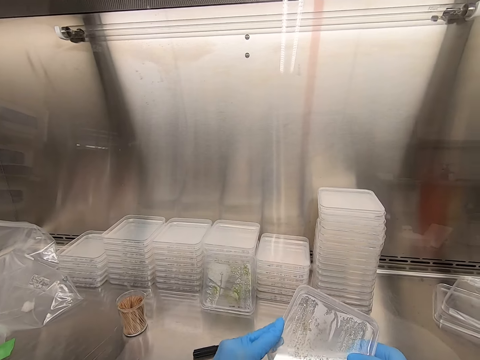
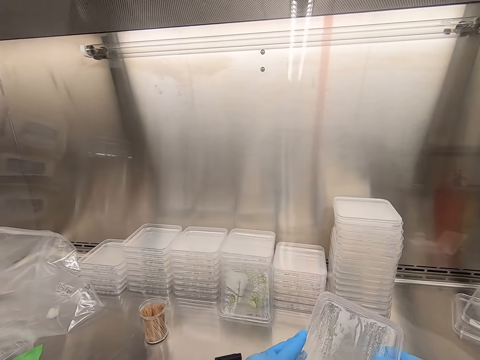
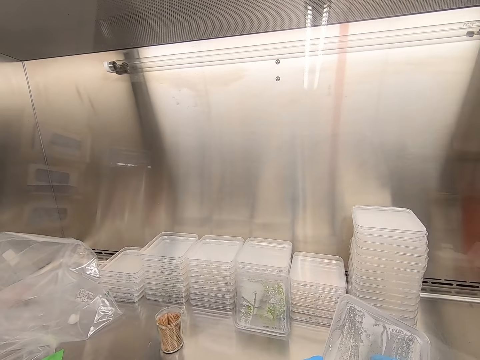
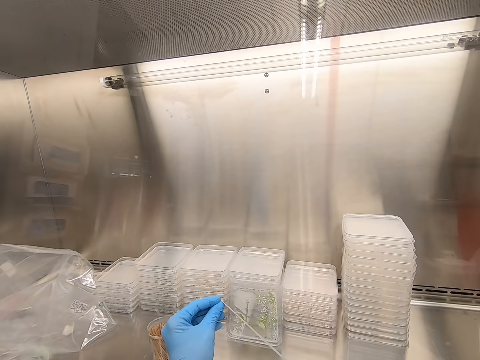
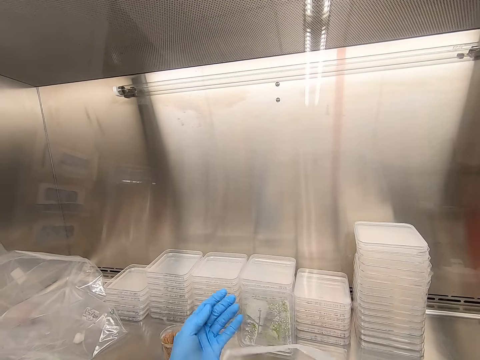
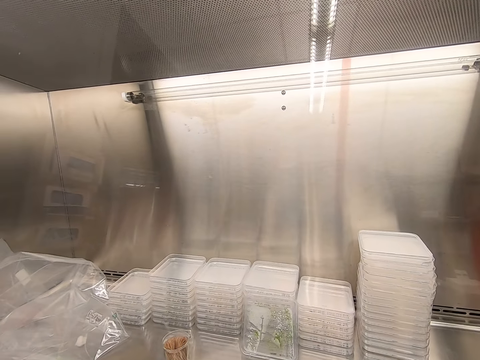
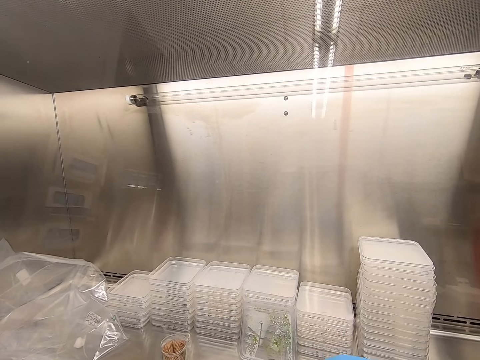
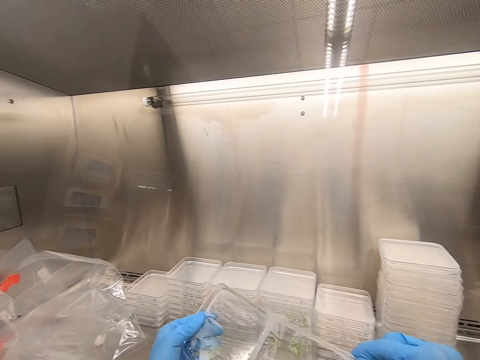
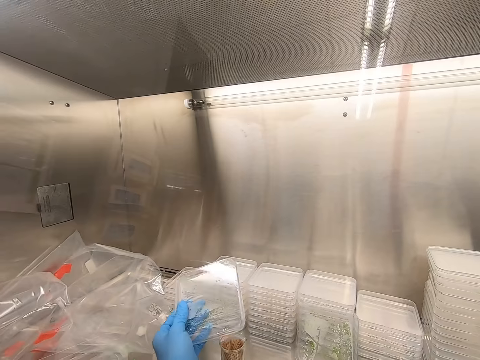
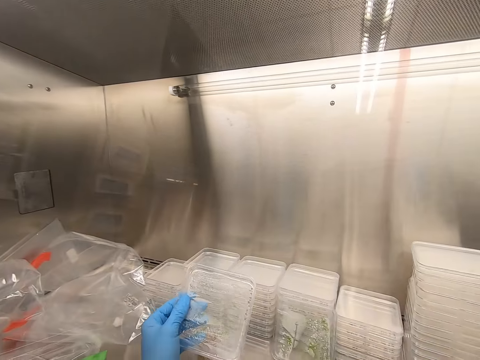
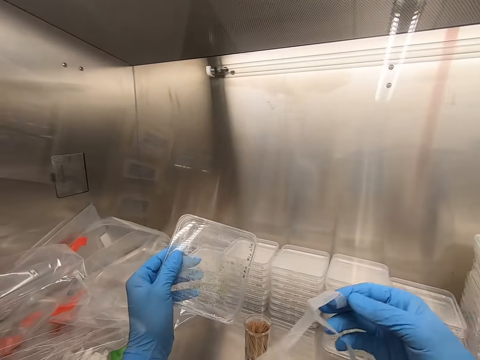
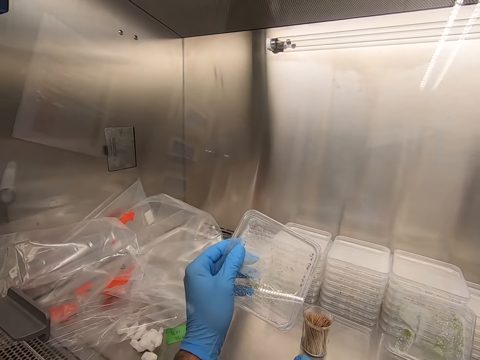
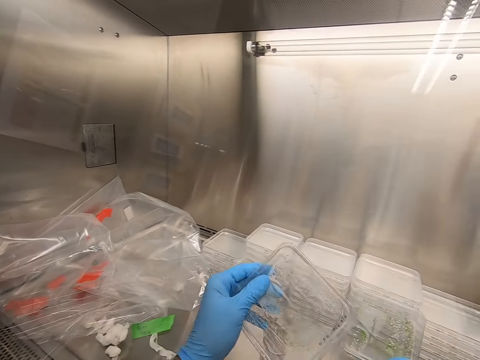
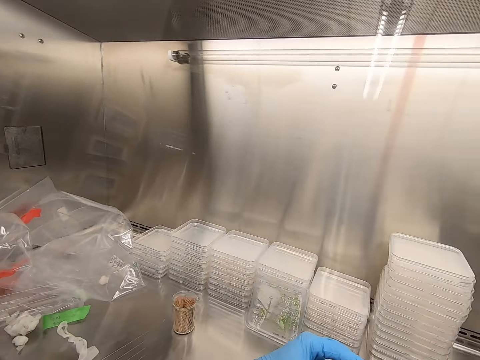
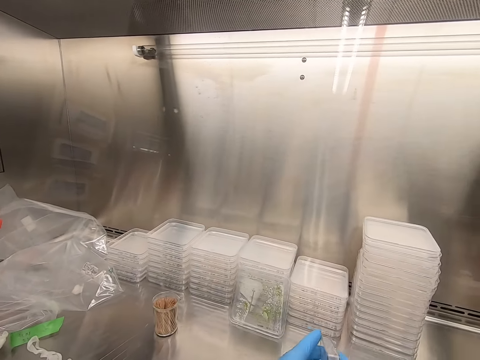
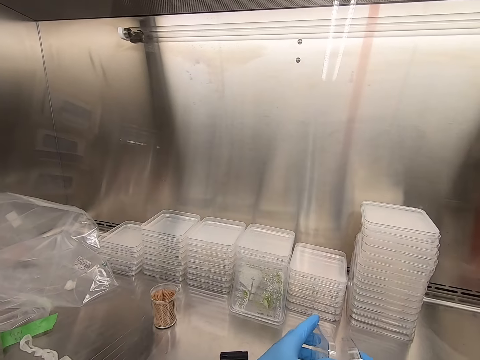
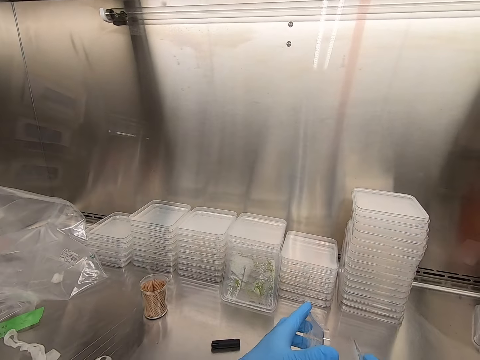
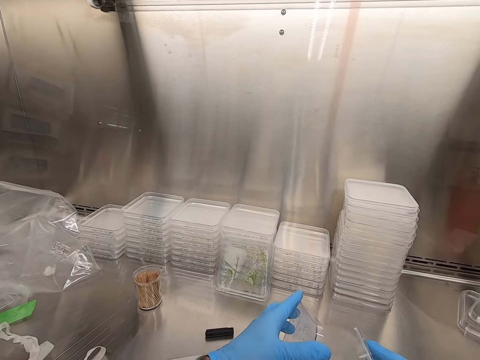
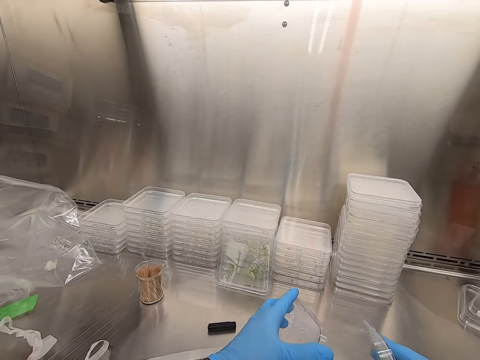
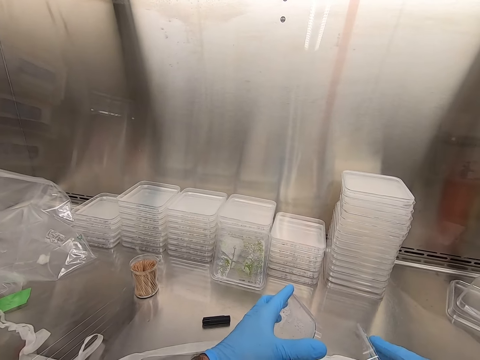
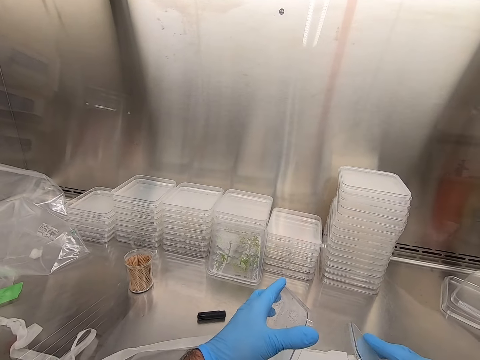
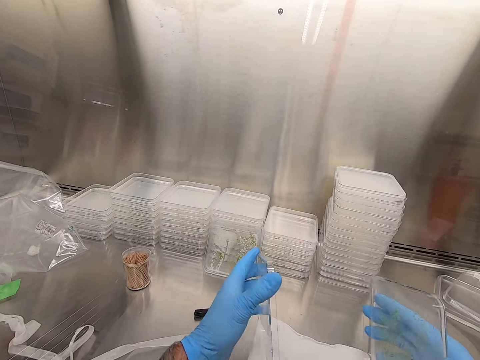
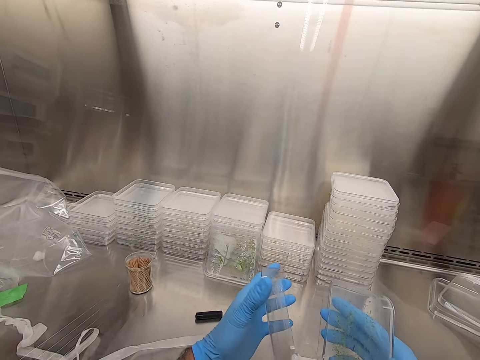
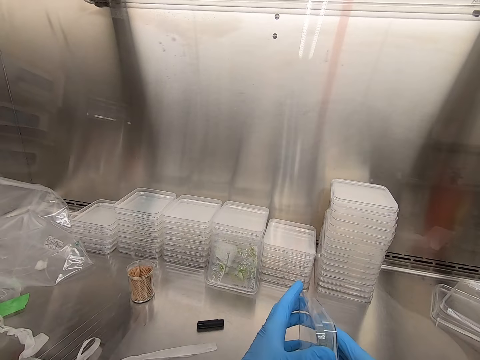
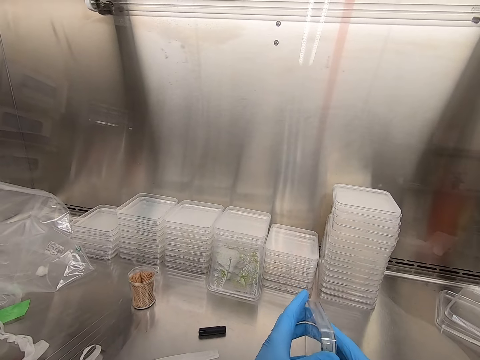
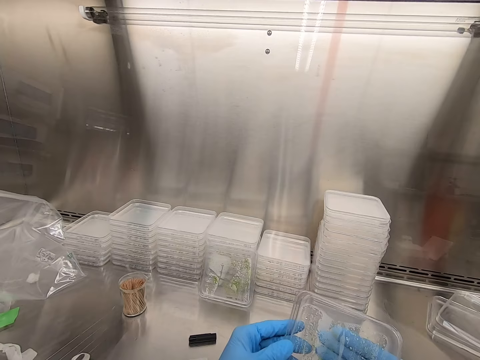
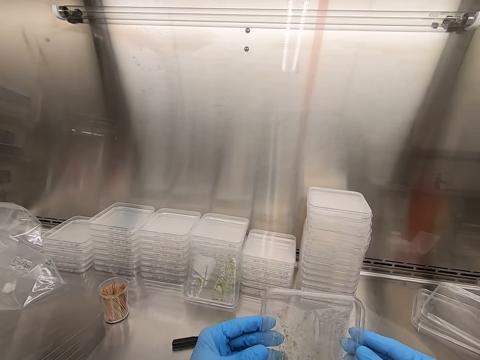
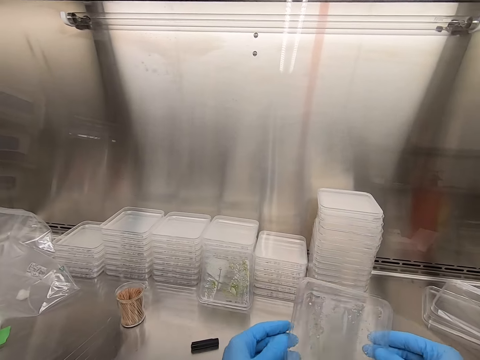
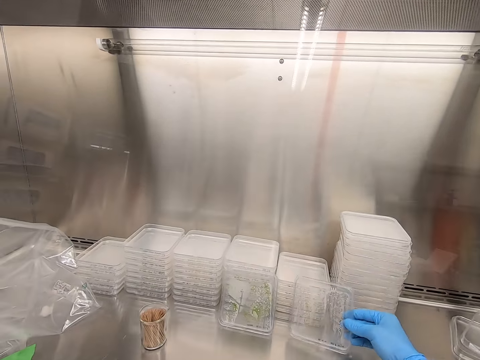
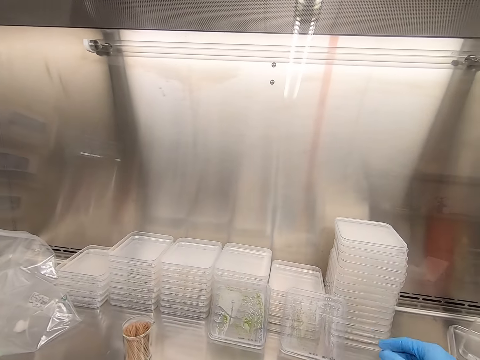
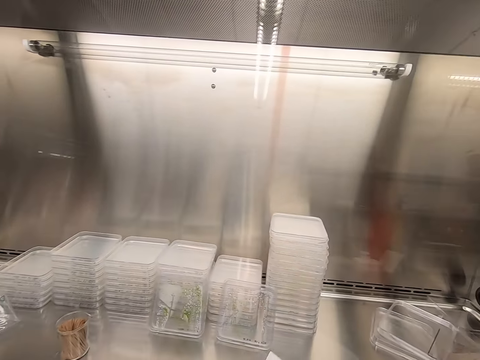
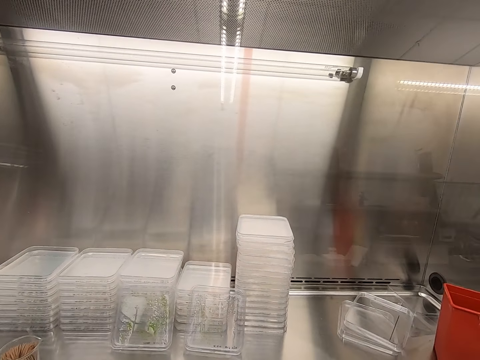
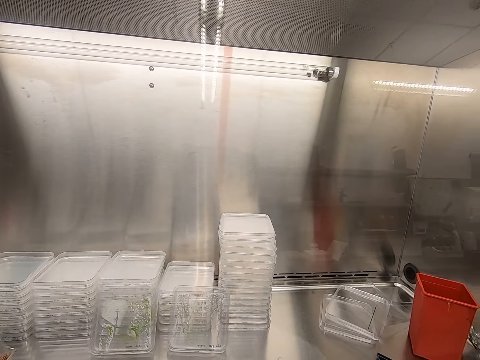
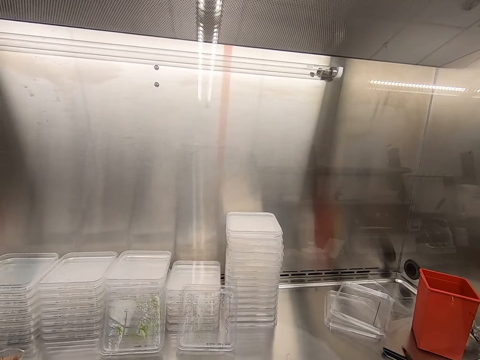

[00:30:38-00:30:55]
The camera wearer removes the masking tape around the plastic flat tin. They put the masking tape aside. They open the plastic flat tin. They pour something on a white cloth. They close the plastic flat tin. They place the plastic flat tin on the steel bench.

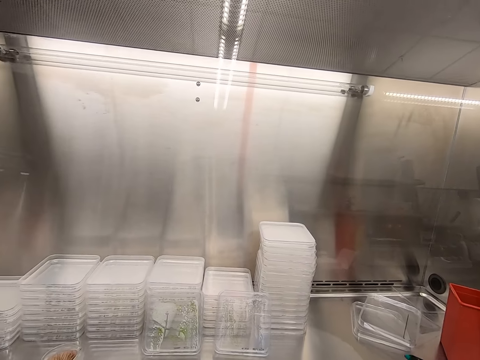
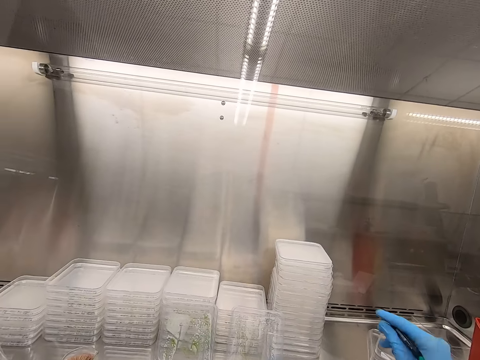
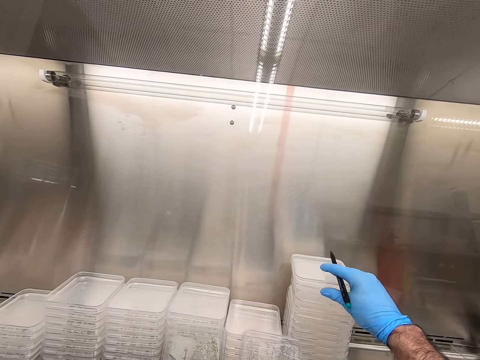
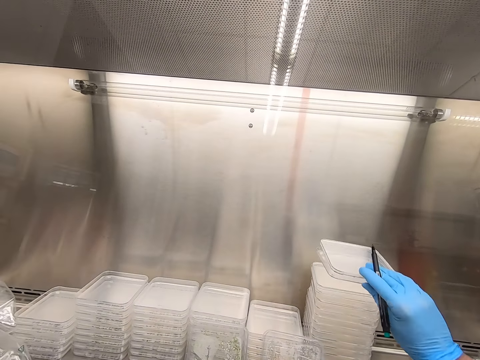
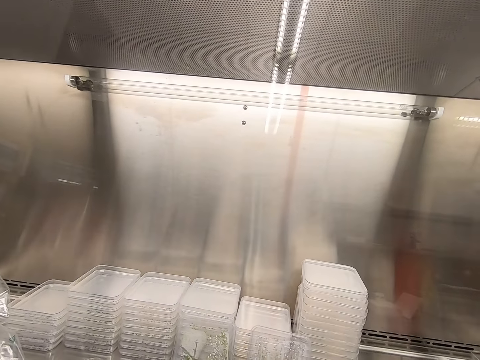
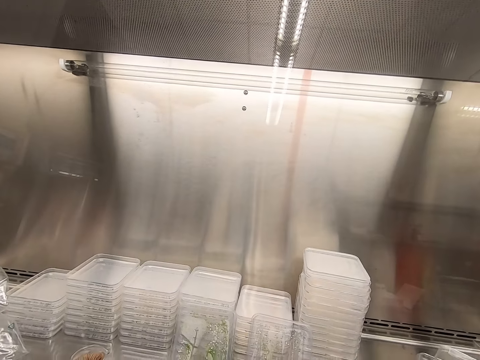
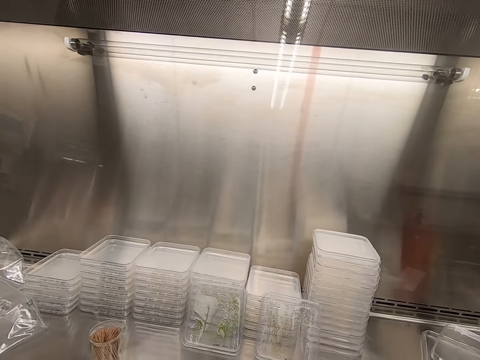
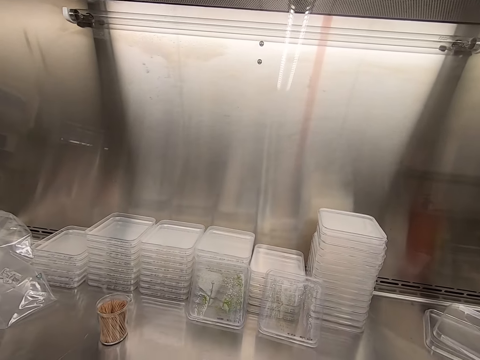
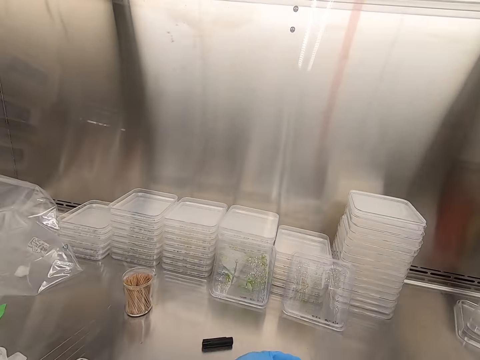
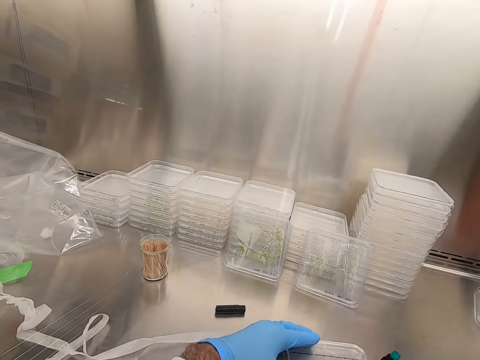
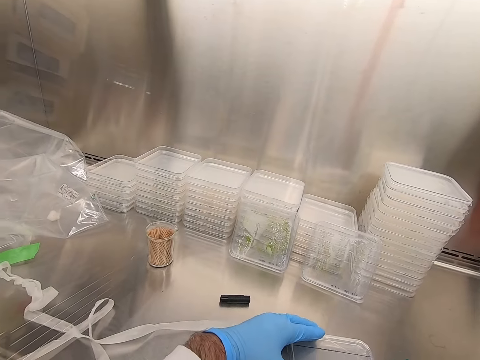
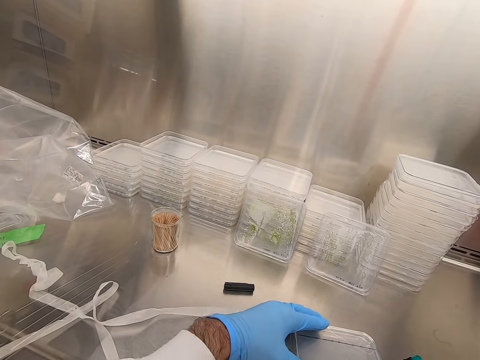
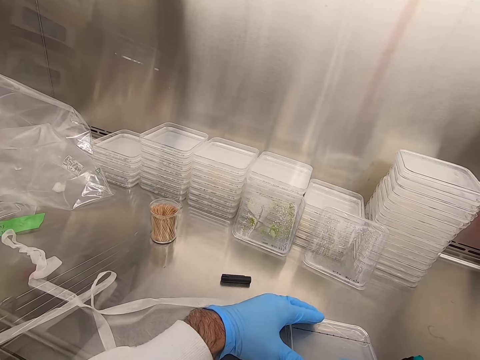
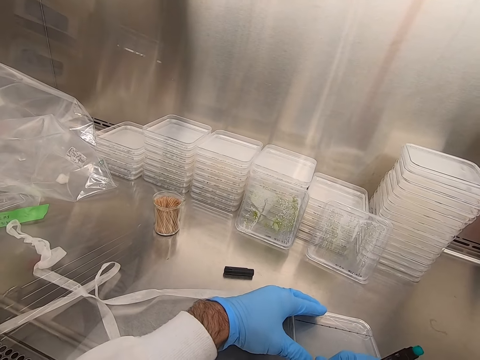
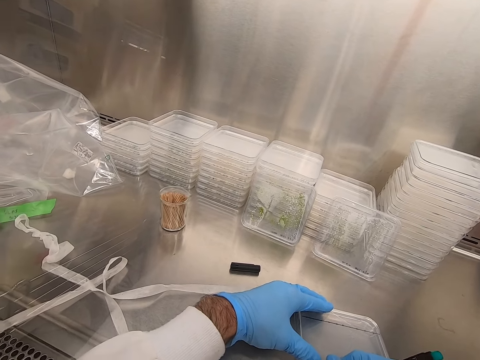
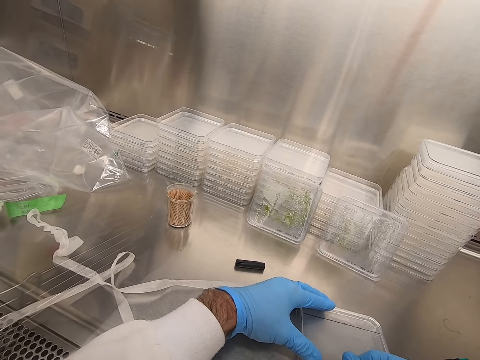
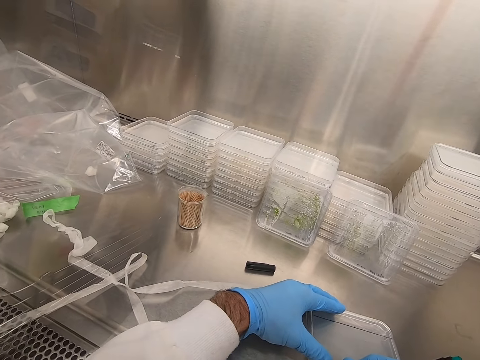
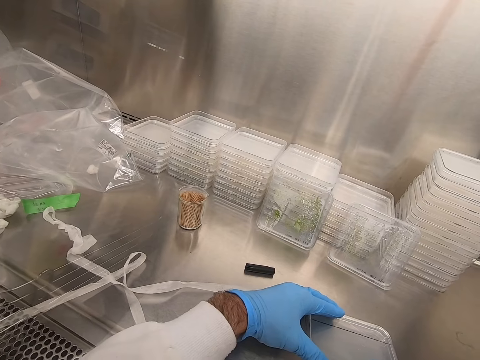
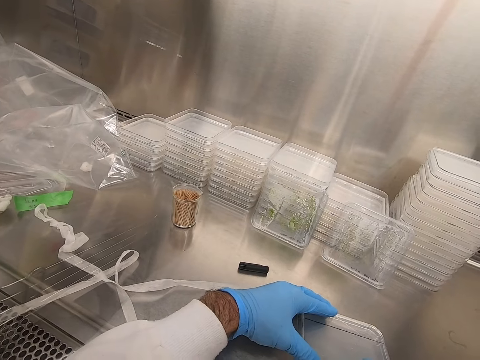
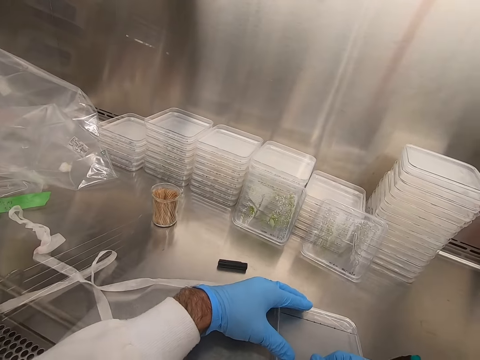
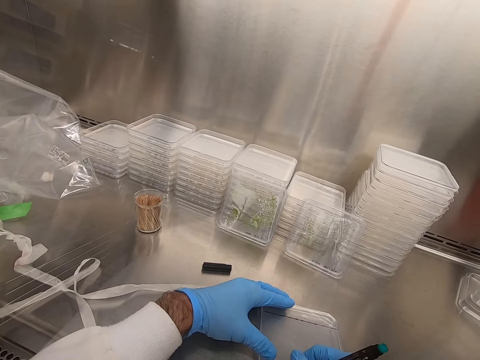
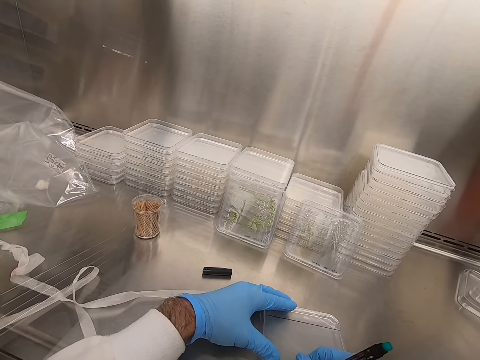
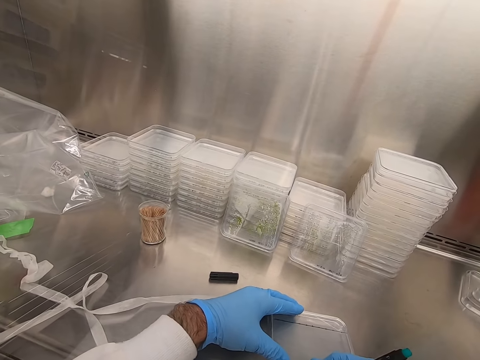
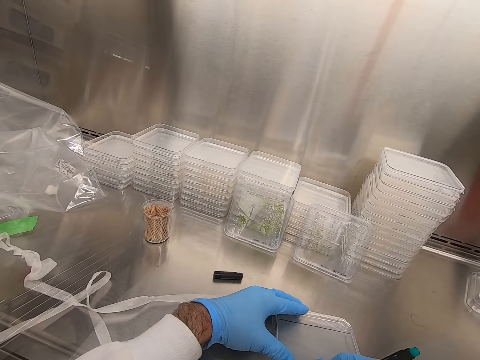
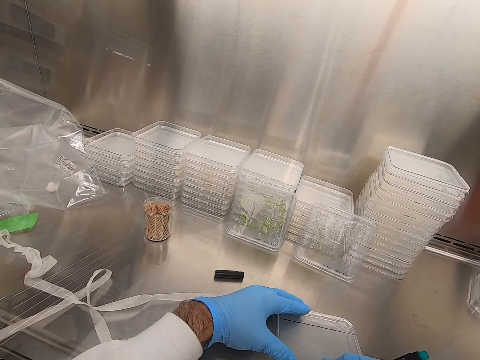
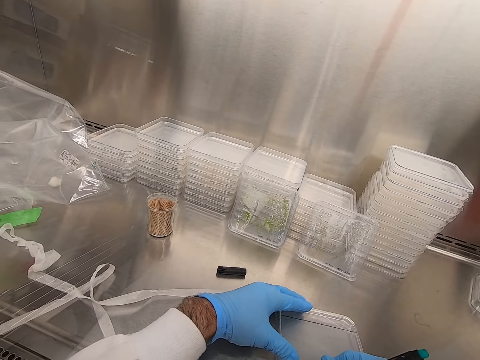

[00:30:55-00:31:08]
The camera wearer picks up a plastic flat tin. They write on the plastic flat tin.
